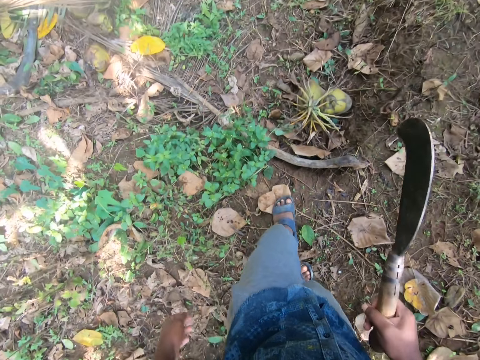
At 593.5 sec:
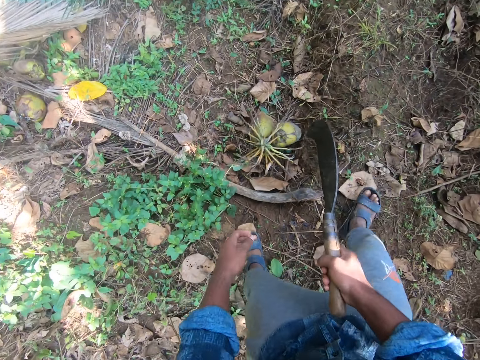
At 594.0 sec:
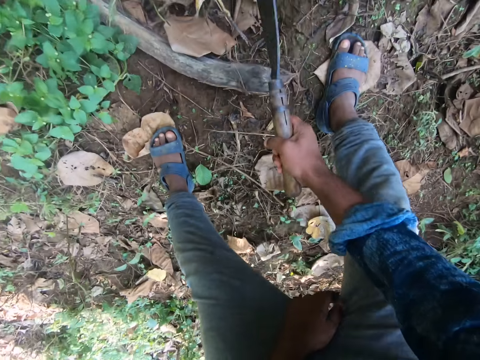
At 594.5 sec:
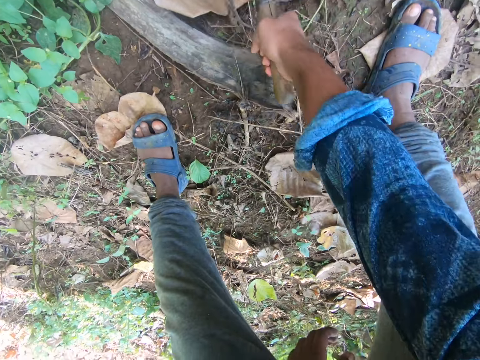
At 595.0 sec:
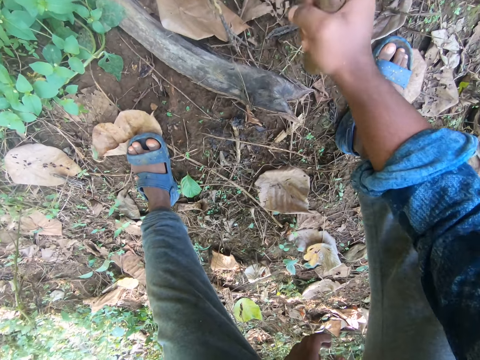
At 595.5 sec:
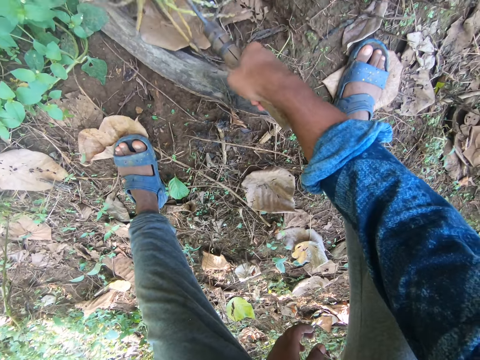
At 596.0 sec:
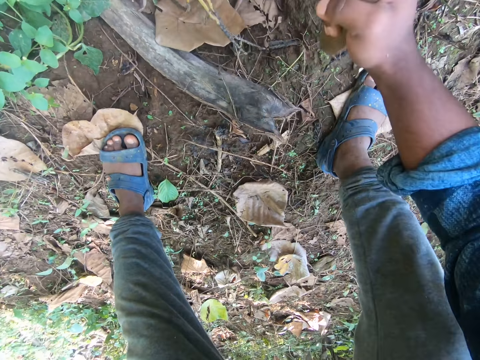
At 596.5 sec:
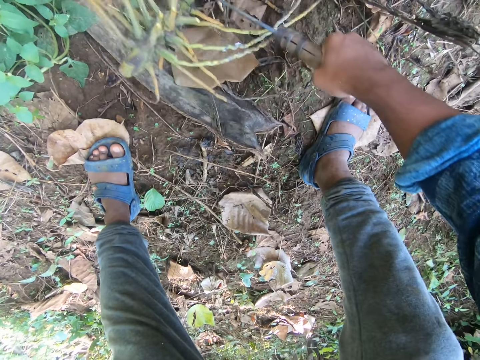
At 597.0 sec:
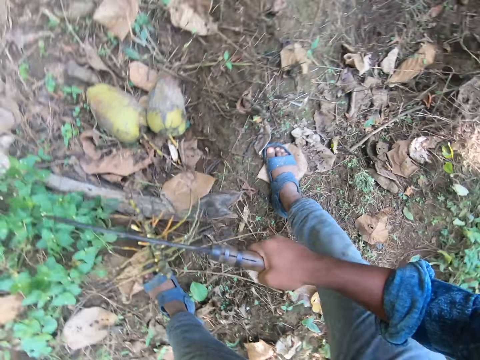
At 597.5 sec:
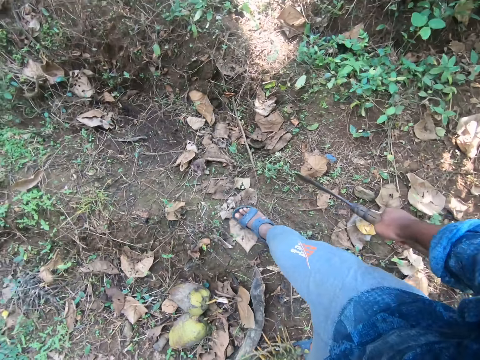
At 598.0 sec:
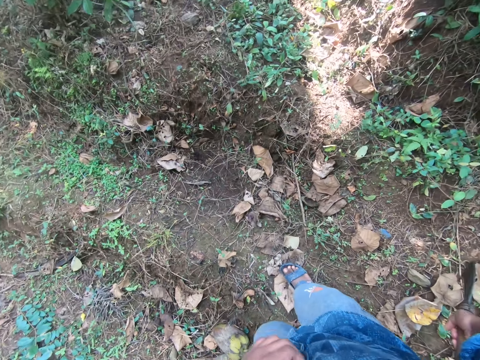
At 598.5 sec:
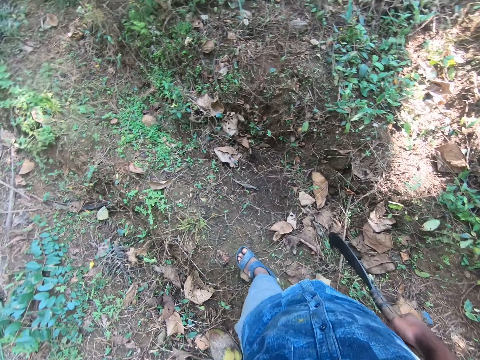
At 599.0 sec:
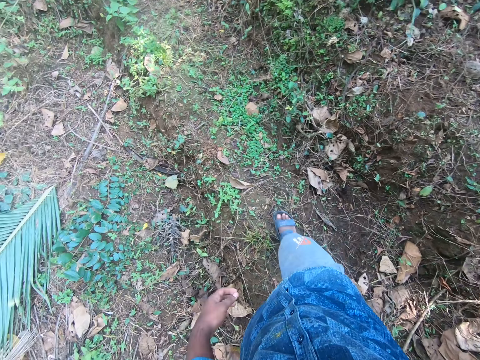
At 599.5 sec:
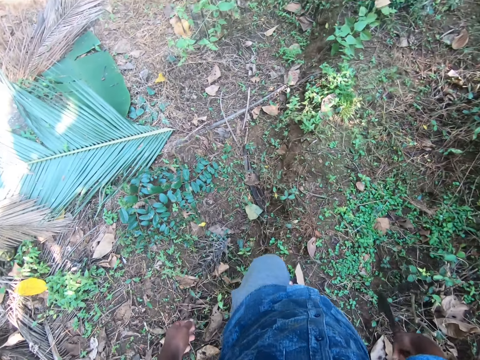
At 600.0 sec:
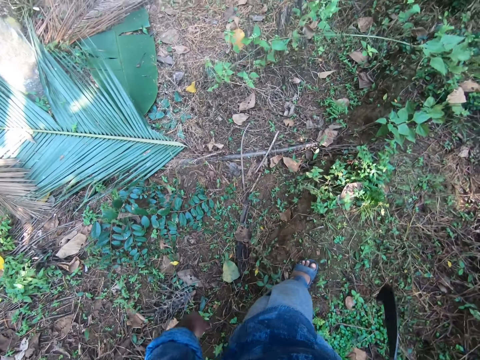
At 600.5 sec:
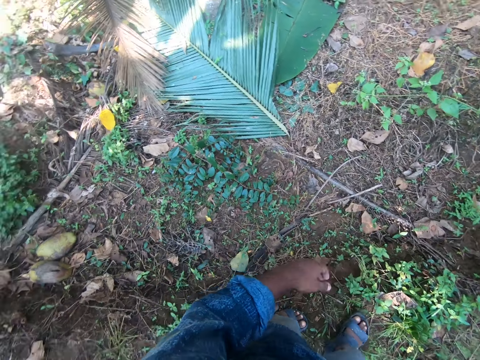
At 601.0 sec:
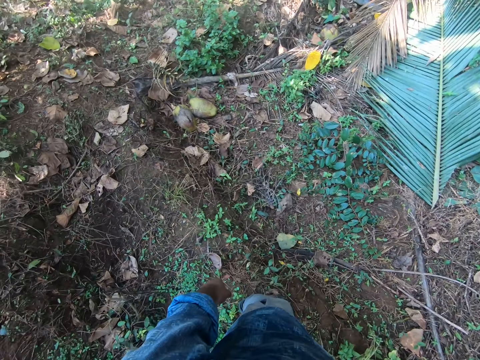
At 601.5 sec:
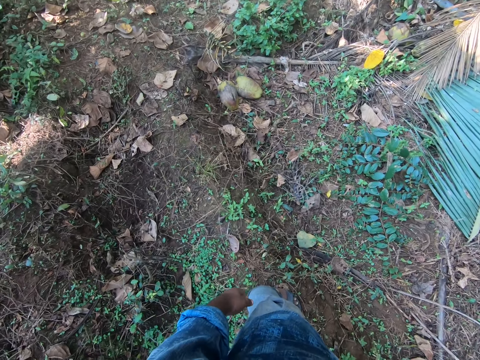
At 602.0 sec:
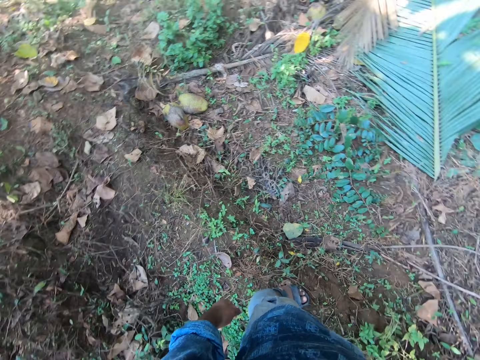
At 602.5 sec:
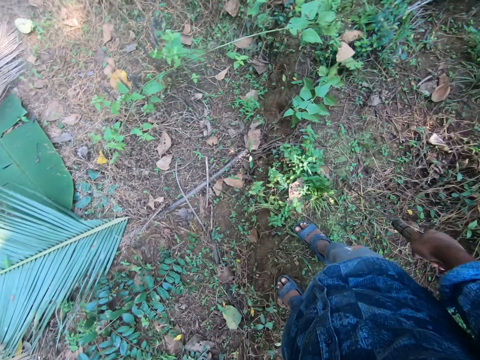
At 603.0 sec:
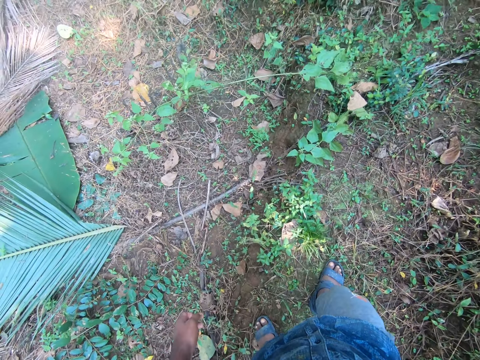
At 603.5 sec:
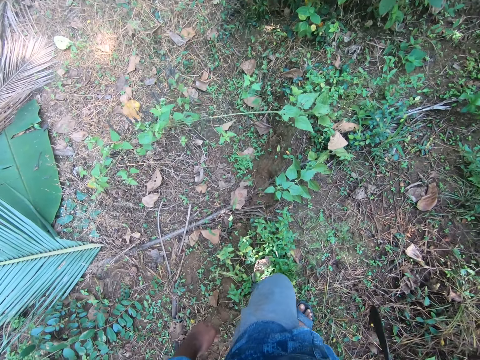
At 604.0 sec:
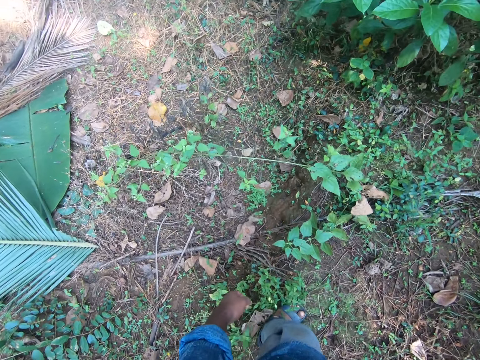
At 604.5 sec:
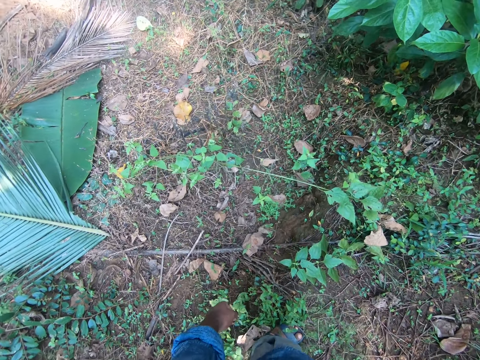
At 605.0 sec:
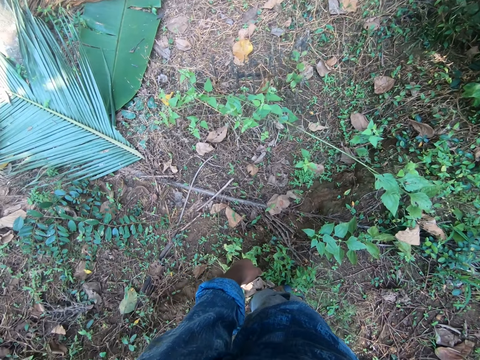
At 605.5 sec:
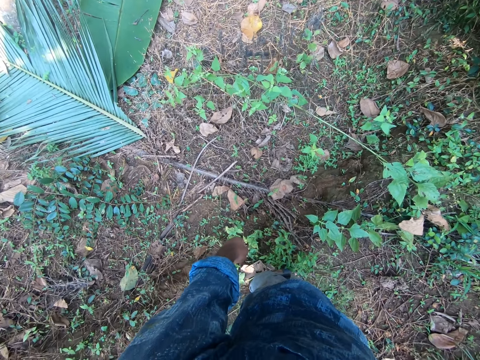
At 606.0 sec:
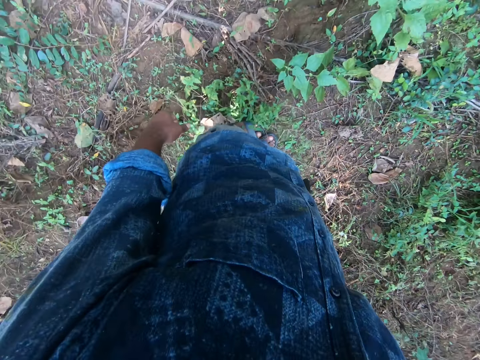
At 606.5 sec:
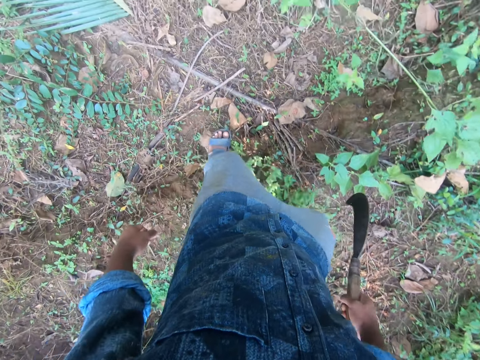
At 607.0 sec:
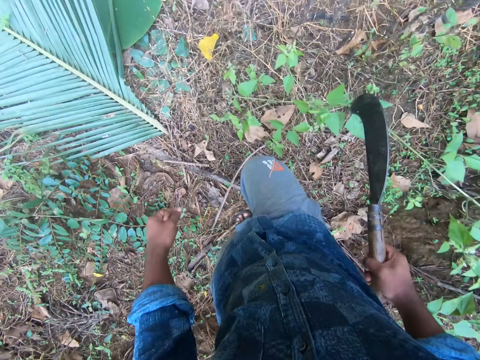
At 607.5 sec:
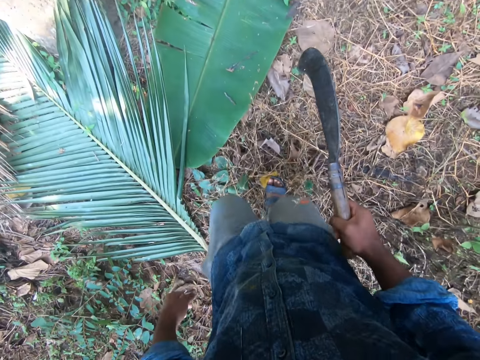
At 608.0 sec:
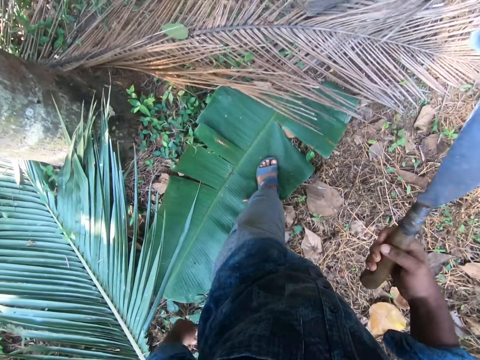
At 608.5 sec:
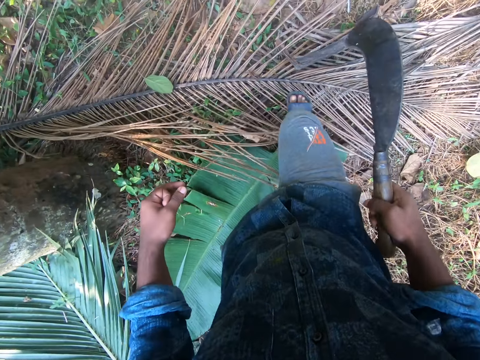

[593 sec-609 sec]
The camera wearer hits the stem of coconuts on the ground with the billhook in his right hand. He cuts the stem of the coconuts with the billhook in his right hand. He turns around. He walks on the ground with the billhook in his right hand. He looks around. He walks on the ground with the billhook in his right hand.

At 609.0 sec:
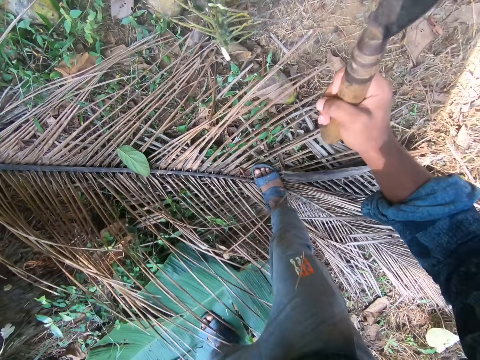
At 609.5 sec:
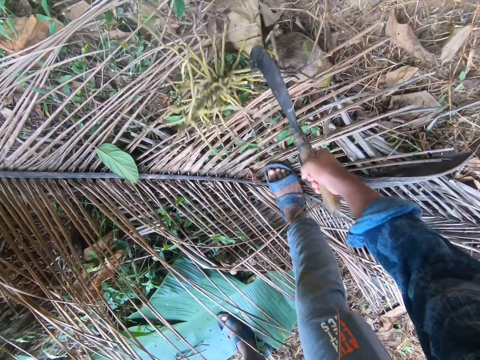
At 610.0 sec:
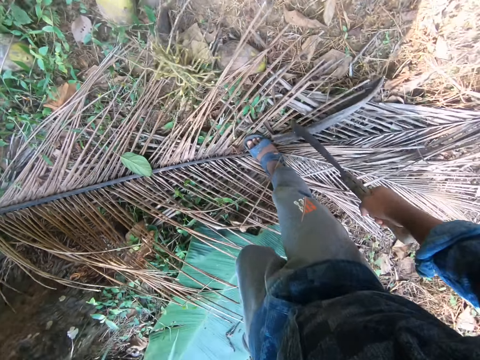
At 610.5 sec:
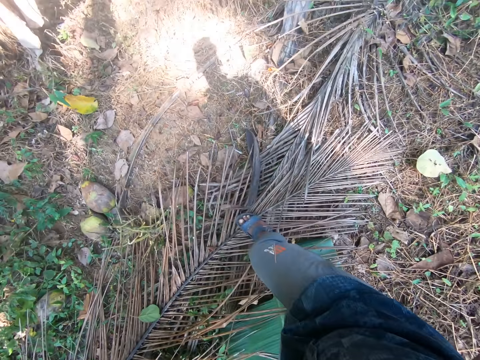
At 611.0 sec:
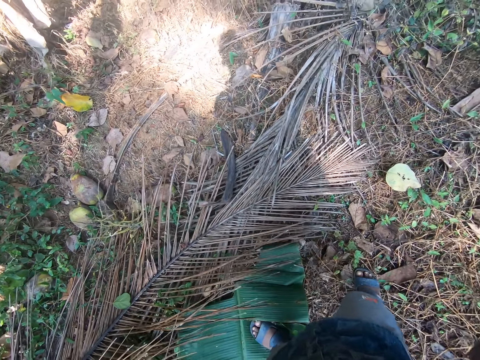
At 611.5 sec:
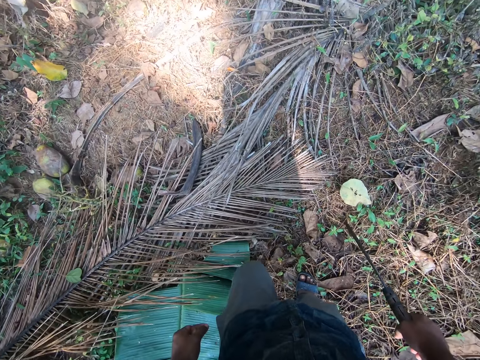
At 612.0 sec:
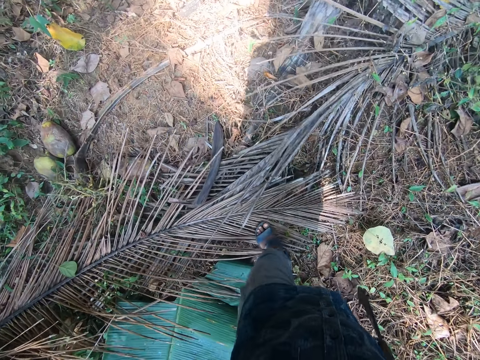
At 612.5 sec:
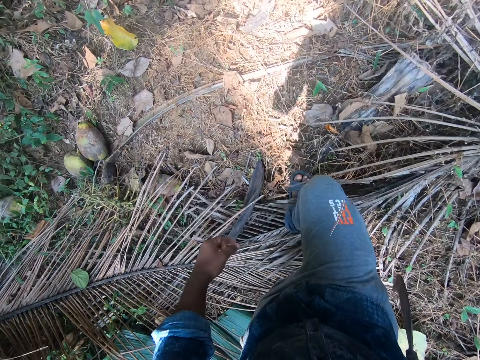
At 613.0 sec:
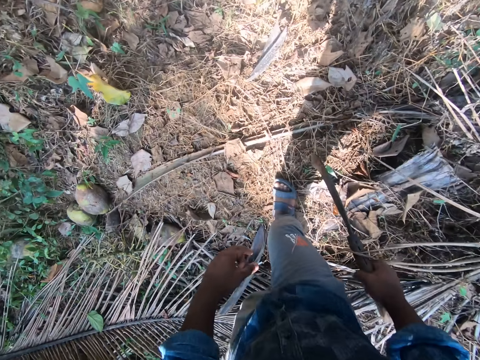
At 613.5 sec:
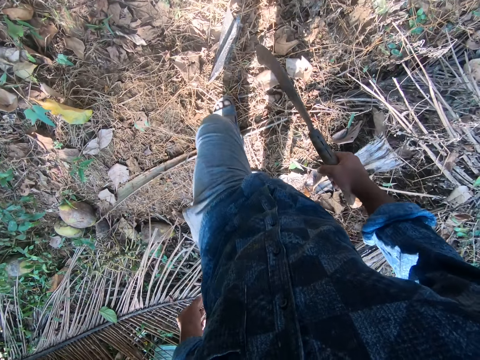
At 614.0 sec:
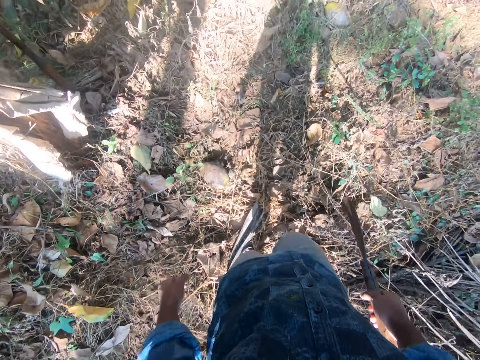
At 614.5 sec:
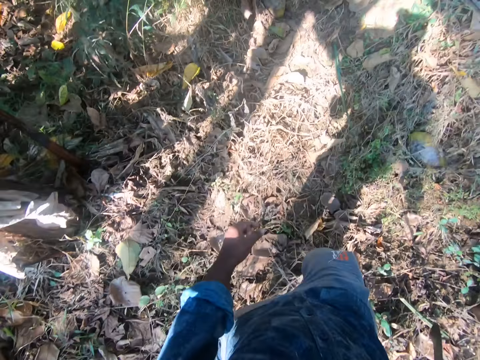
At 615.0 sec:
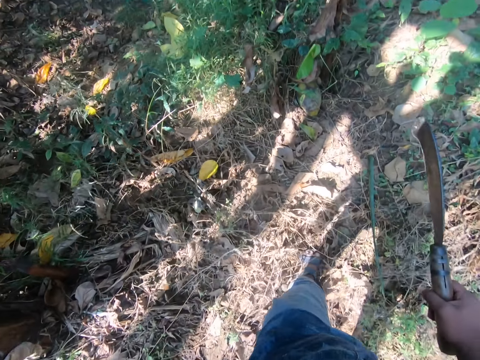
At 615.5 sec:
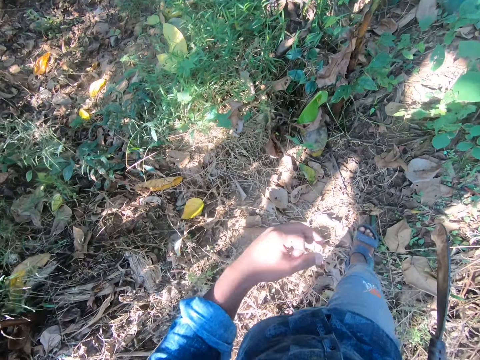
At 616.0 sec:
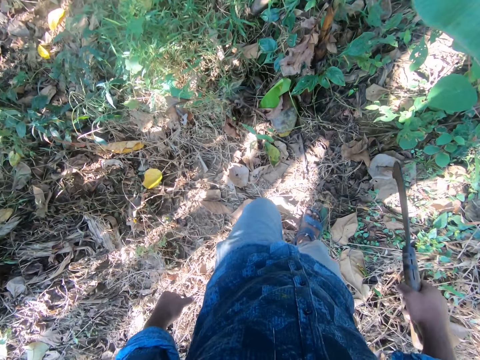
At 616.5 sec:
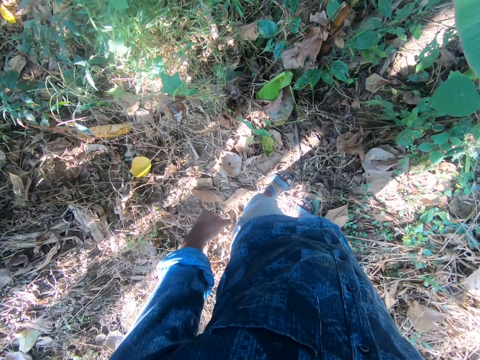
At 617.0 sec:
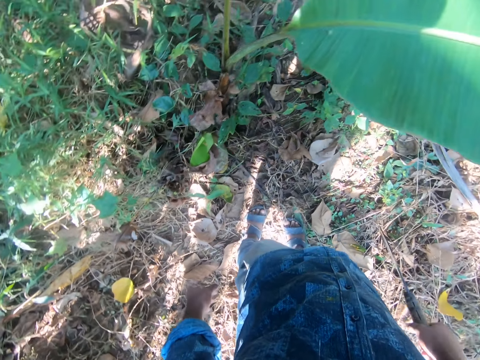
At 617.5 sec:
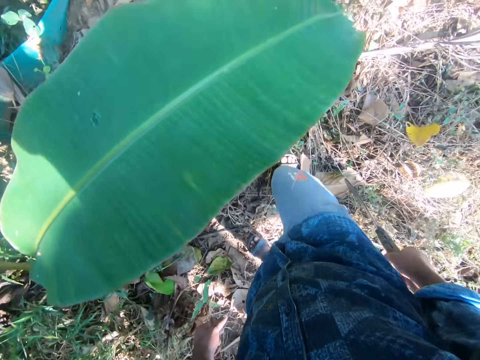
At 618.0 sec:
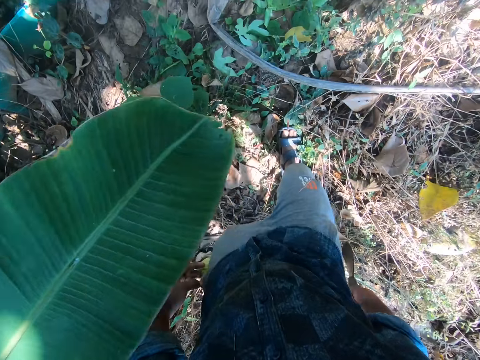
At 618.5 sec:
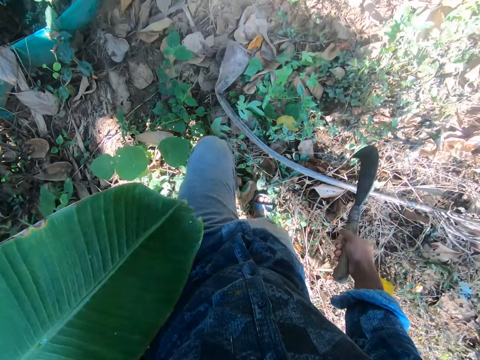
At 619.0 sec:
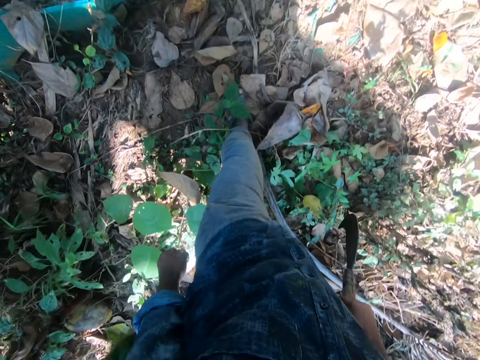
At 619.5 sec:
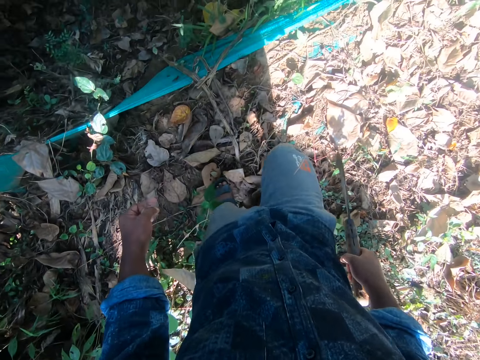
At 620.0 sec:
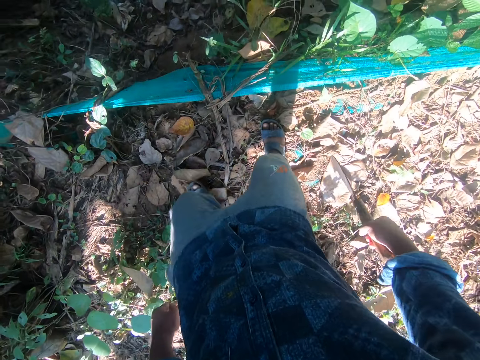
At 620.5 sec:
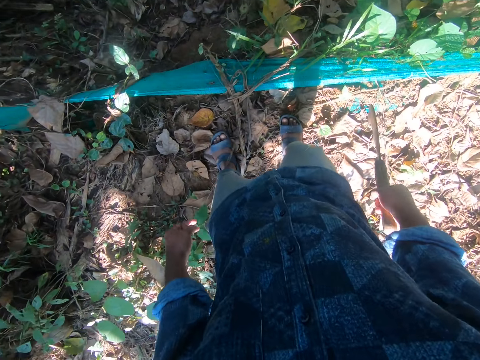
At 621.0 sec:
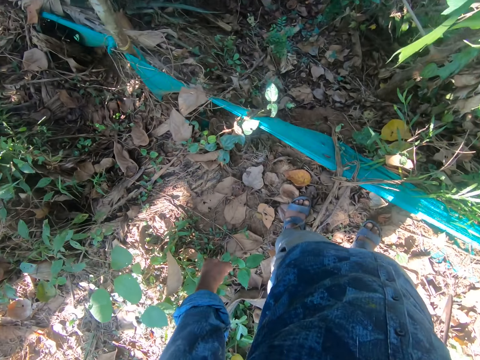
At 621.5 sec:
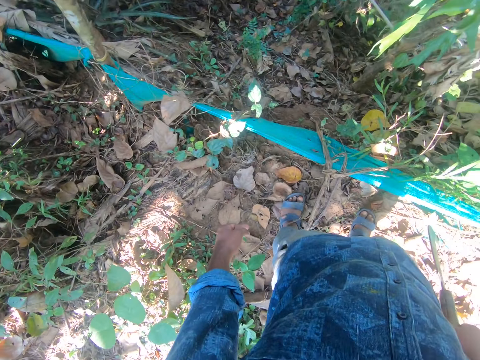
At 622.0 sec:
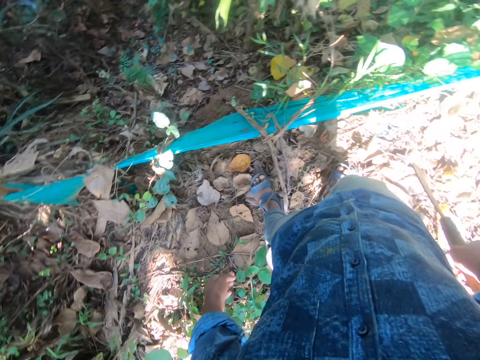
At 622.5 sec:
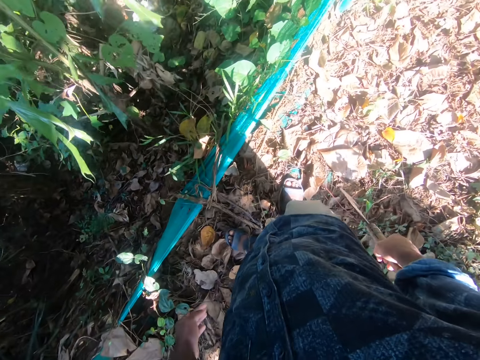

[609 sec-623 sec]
The camera wearer hits a coconut stem with the billhook or knife in his right hand. He cuts a coconut using the knife. He walks on the ground with the billhook in his right hand. He looks around, walks and looks around.
